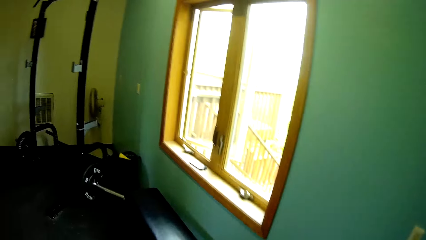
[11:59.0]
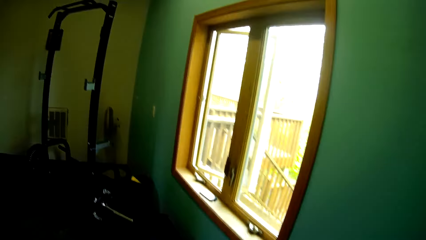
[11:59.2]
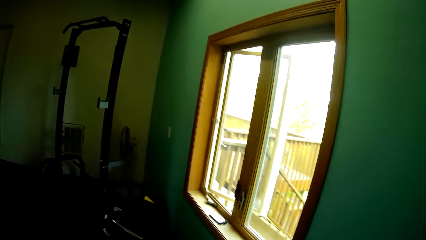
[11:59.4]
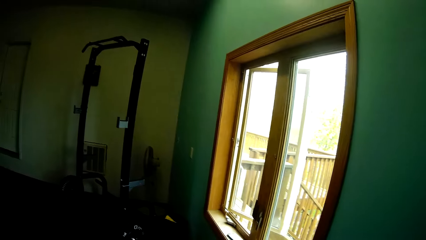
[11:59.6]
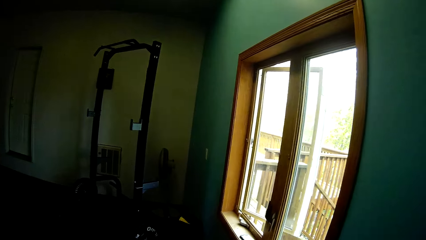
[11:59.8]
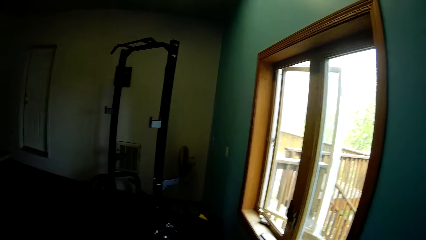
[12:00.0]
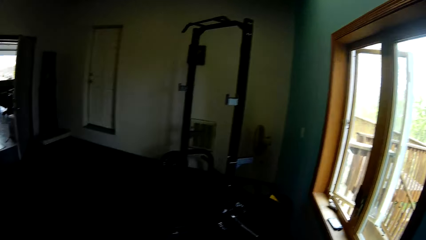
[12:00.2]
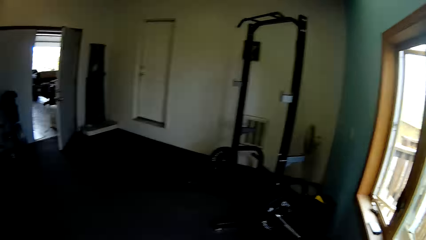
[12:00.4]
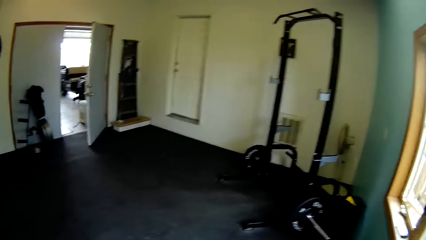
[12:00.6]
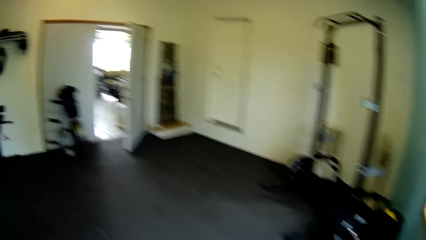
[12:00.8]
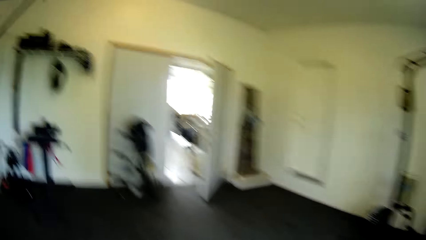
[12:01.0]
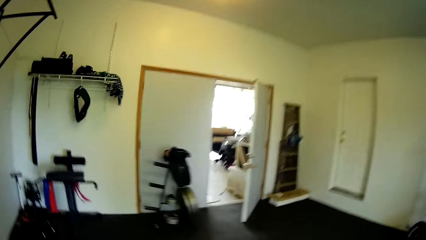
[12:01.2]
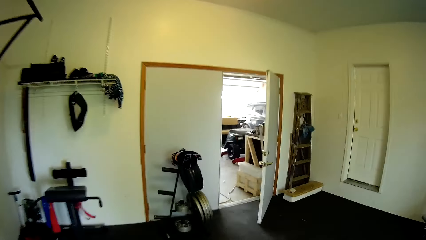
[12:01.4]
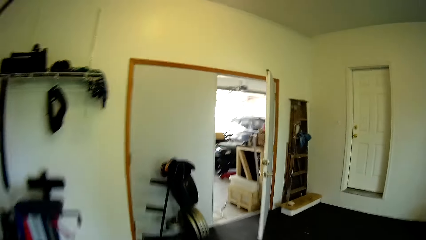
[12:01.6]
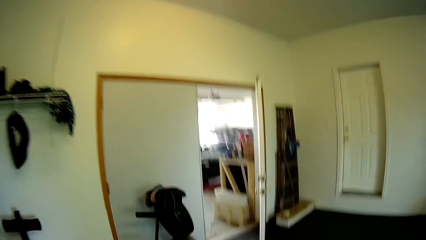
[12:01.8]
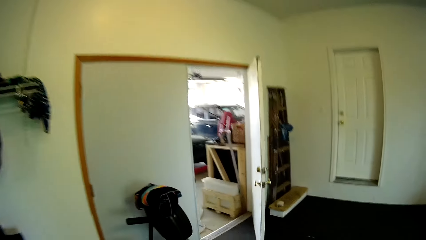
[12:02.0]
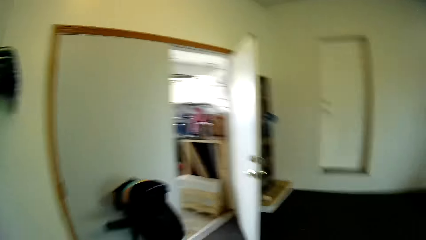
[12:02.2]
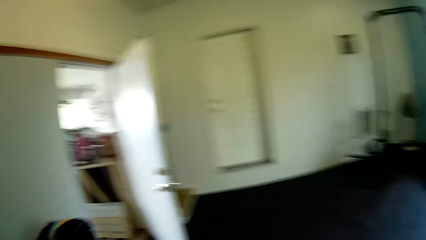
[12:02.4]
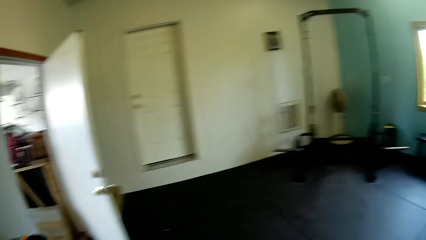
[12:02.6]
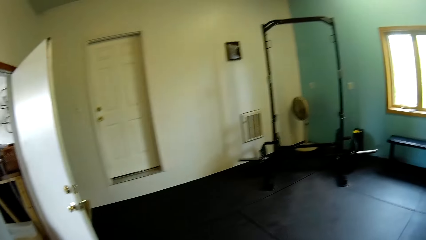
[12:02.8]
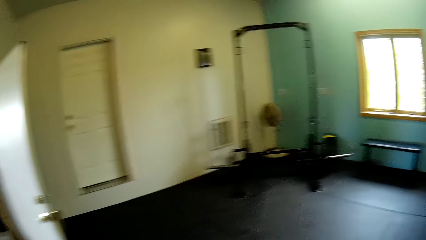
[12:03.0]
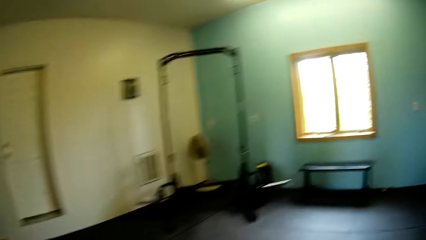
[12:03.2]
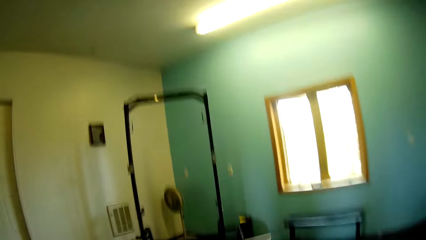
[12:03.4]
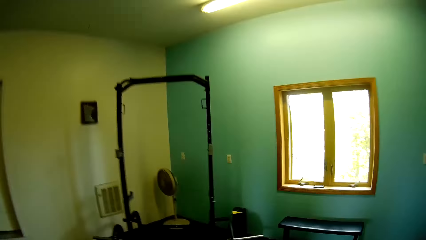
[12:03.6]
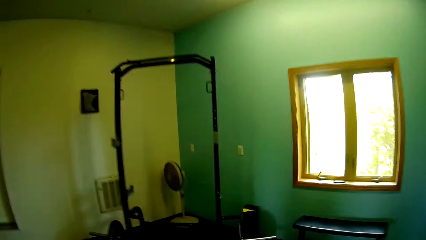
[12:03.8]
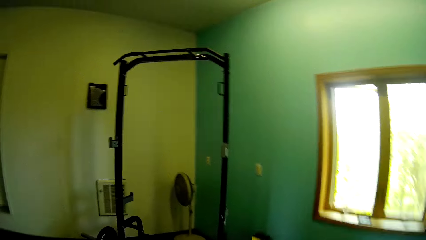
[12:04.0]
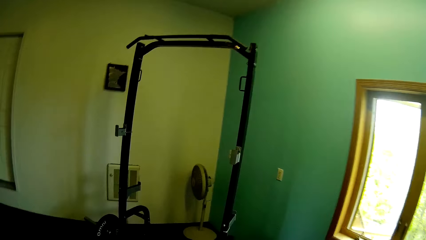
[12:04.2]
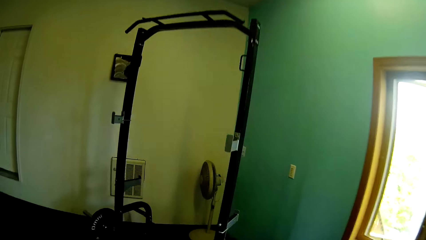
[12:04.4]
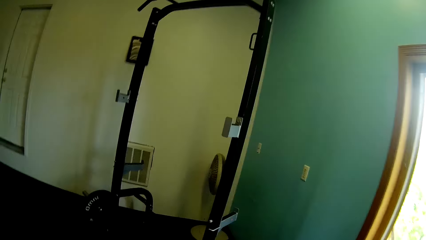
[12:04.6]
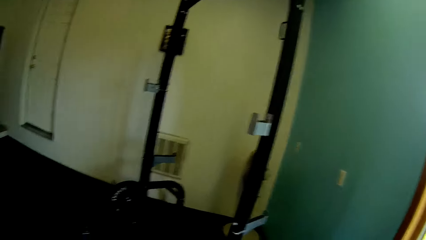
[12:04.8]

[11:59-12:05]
The camera wearer walks around the room.

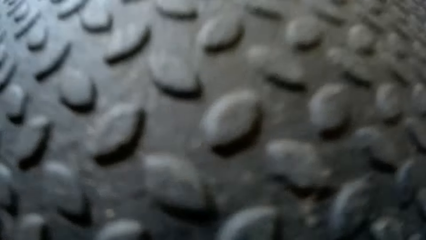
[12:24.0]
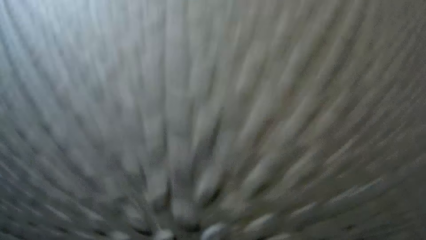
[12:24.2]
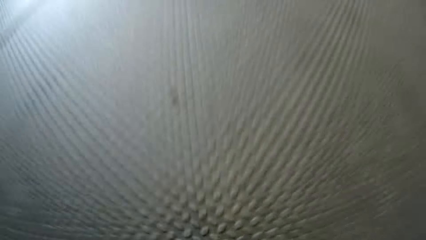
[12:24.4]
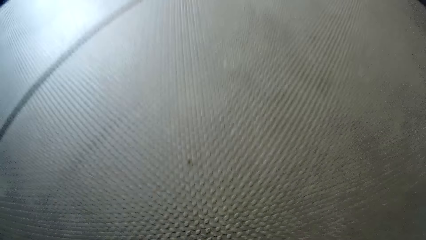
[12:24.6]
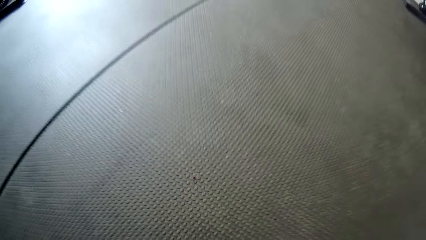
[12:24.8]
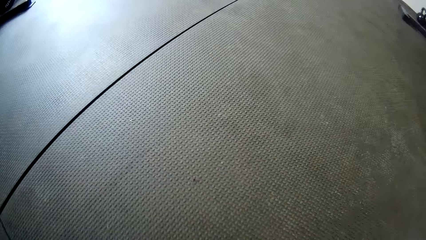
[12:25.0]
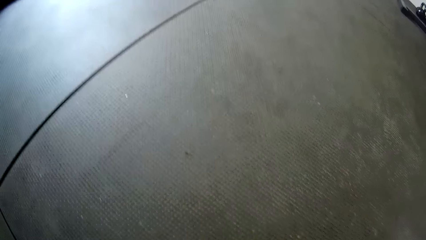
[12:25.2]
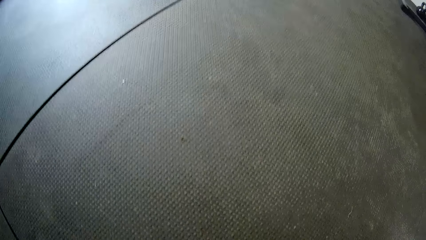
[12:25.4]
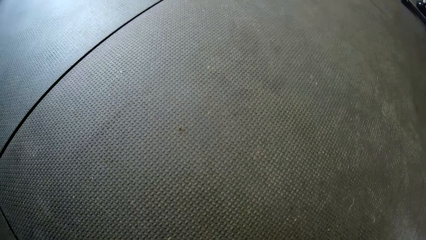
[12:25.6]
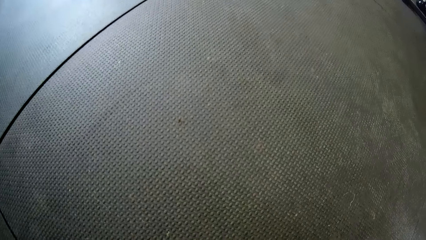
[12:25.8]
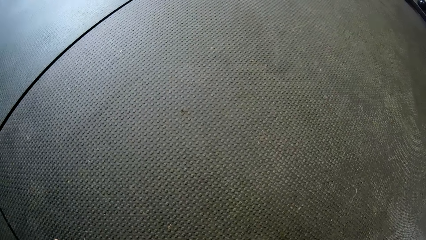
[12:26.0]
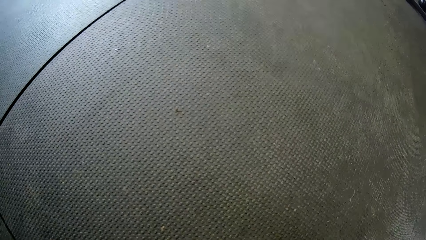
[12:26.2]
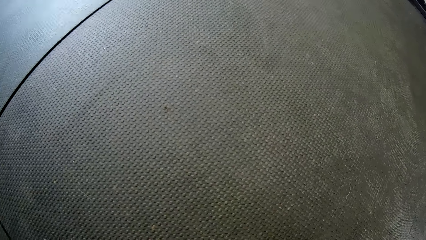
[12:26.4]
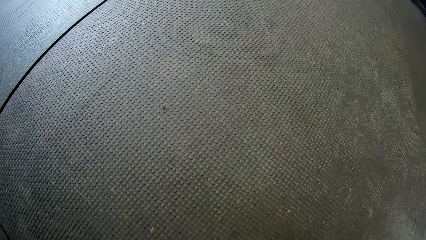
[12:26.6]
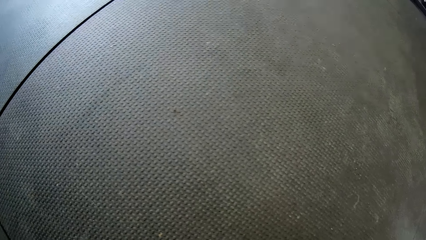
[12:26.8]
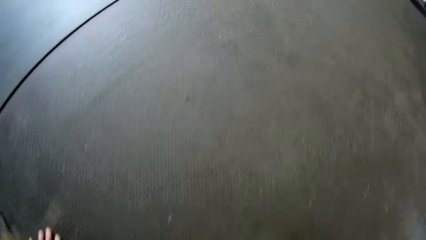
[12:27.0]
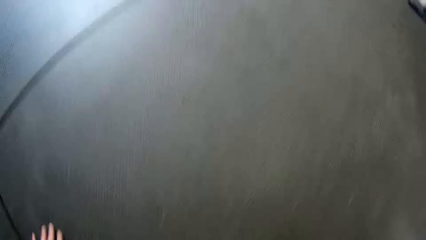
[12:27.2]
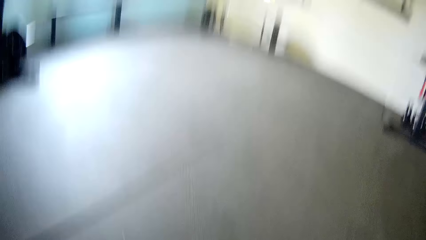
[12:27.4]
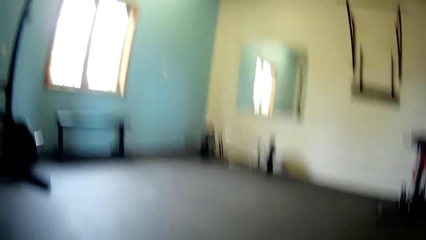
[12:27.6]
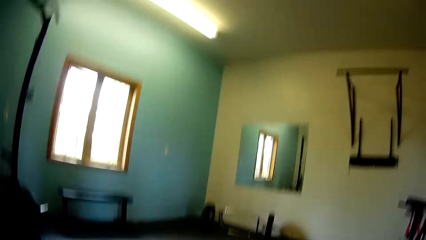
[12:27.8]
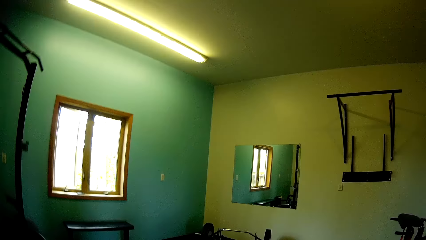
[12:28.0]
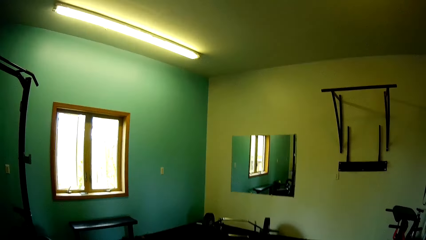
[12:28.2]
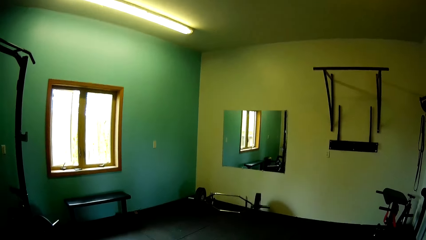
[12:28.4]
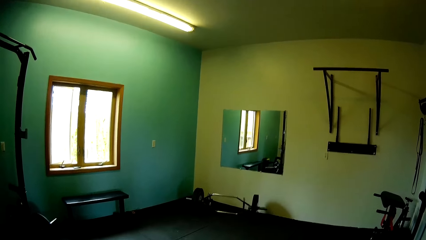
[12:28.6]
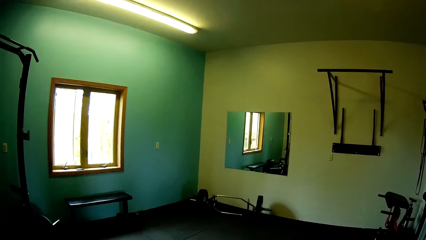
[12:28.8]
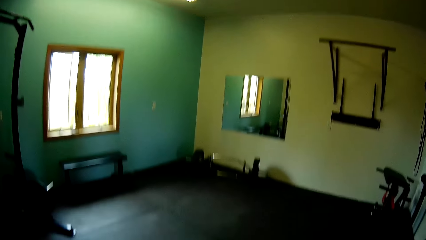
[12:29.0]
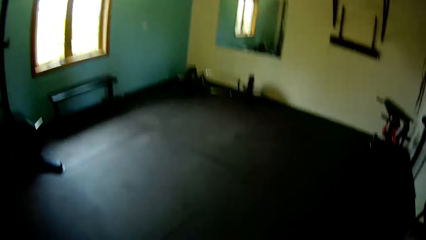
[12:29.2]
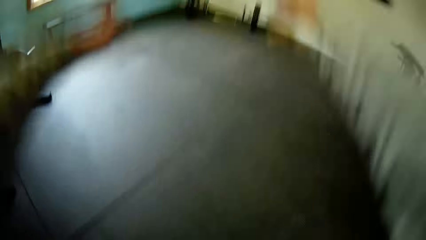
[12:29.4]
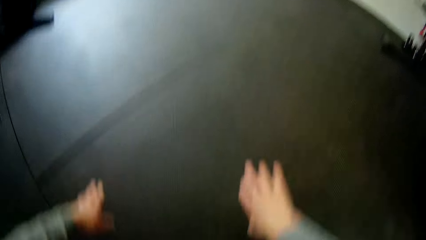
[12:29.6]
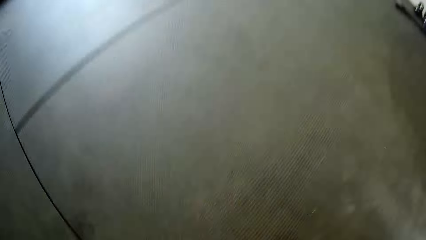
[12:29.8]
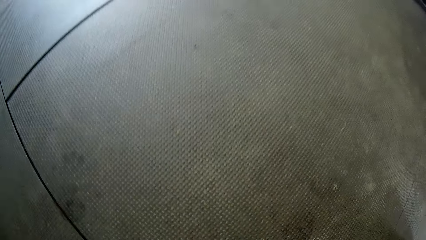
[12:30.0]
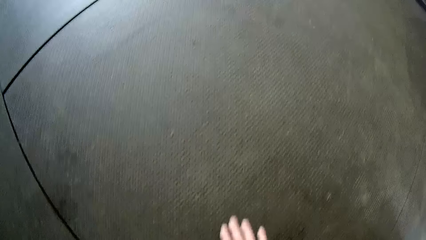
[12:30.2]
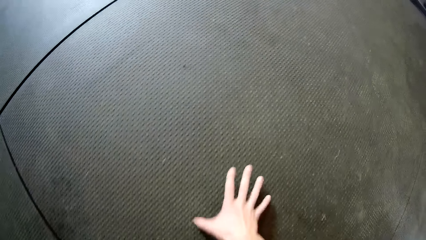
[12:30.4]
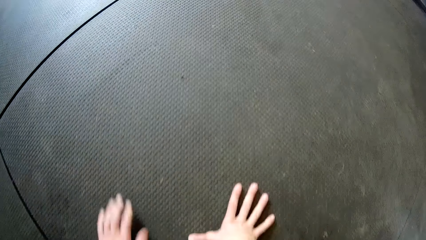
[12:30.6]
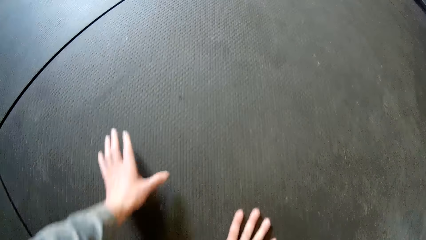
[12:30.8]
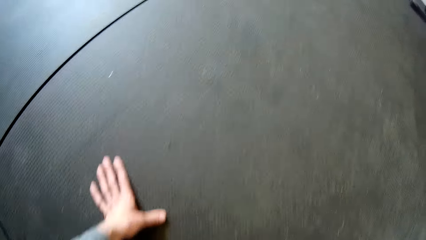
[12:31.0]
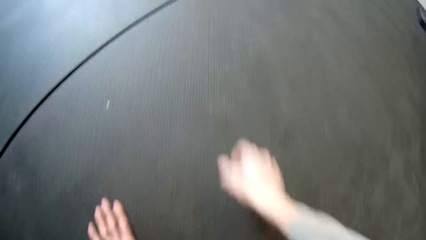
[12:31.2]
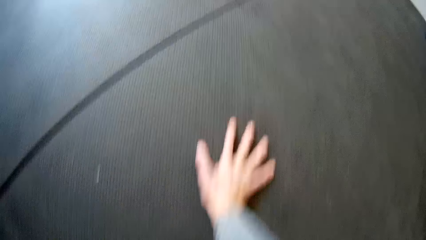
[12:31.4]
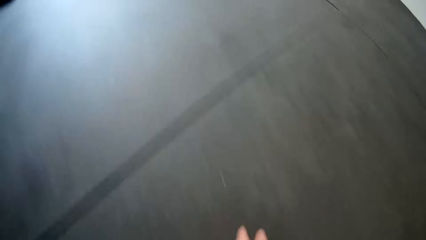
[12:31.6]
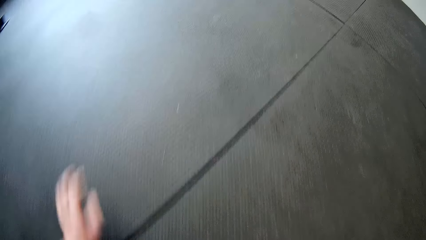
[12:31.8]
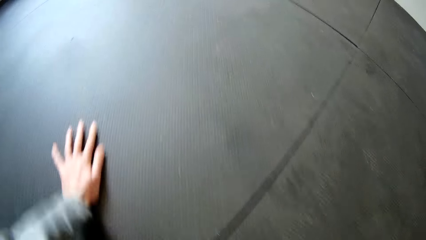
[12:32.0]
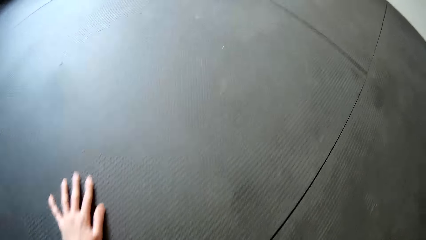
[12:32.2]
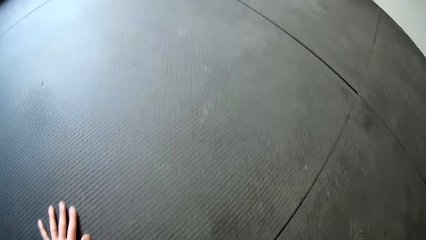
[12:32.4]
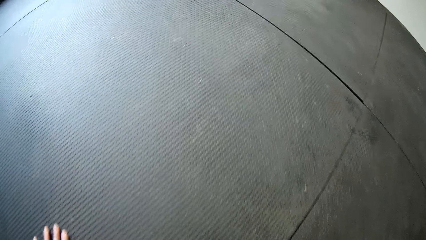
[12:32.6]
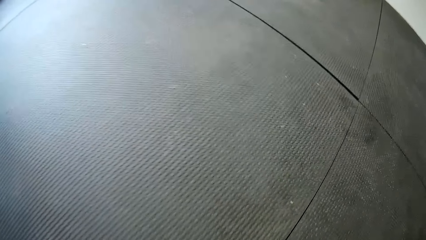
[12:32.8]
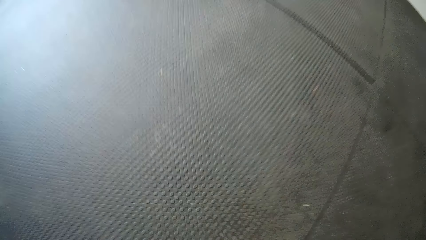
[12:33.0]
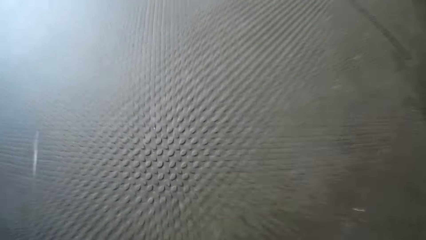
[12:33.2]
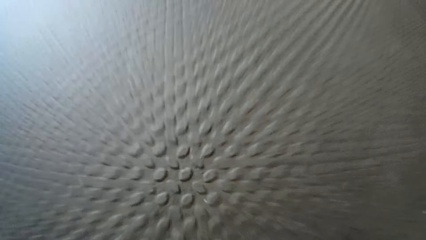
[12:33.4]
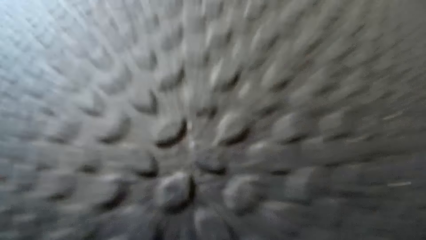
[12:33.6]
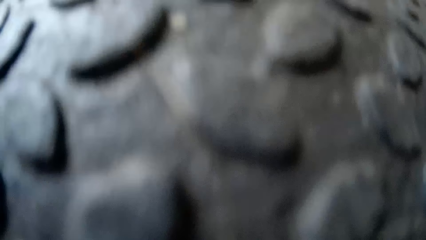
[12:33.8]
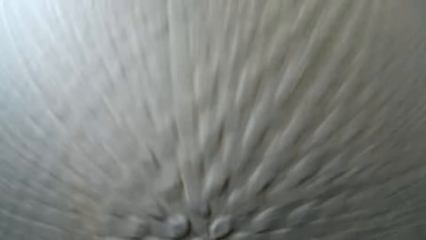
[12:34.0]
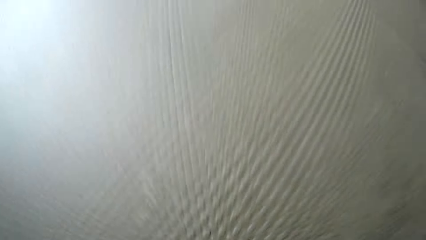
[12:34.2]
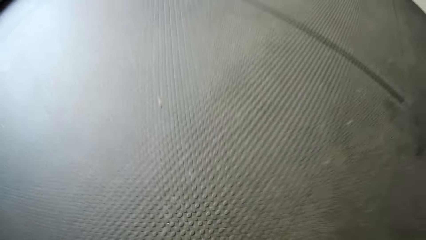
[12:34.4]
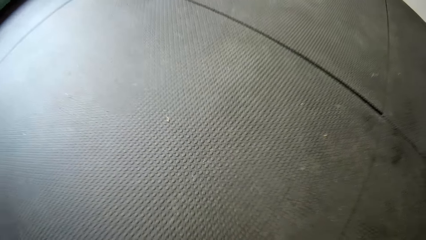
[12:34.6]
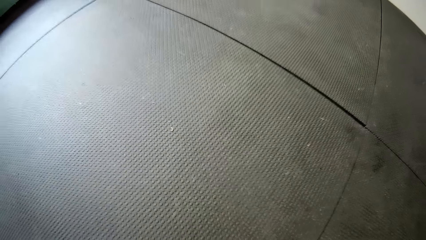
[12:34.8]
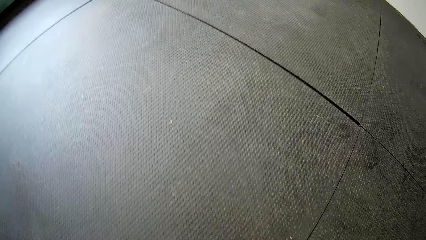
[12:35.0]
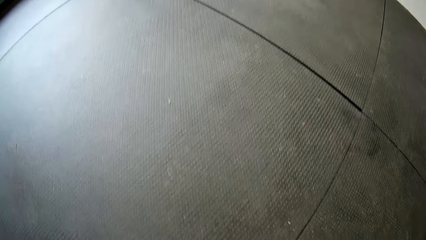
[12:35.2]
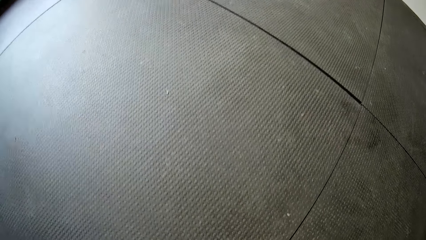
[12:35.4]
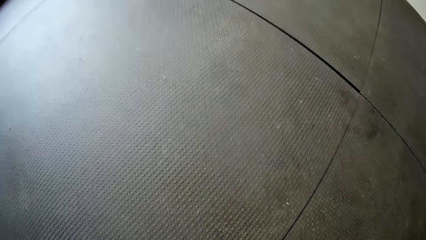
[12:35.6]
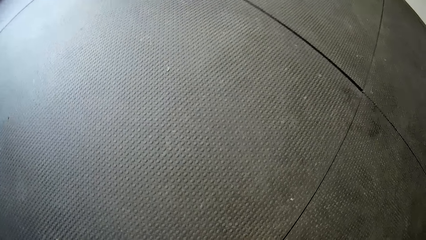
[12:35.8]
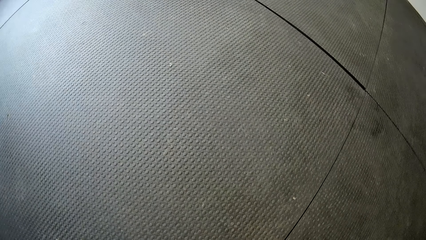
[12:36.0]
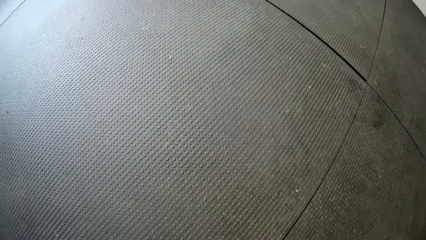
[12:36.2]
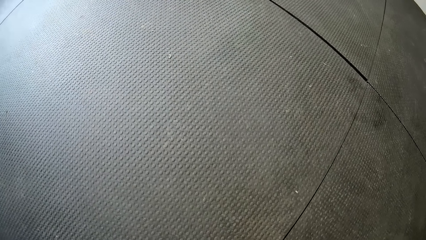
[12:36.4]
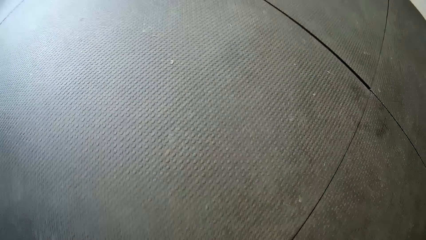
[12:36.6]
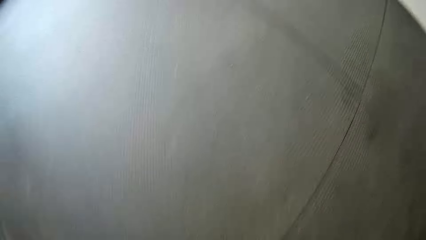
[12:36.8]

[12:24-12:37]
The camera wearer does some press ups. He stretches his hands. He places both hands on the floor. He crawls on the floor. He does some press ups.
